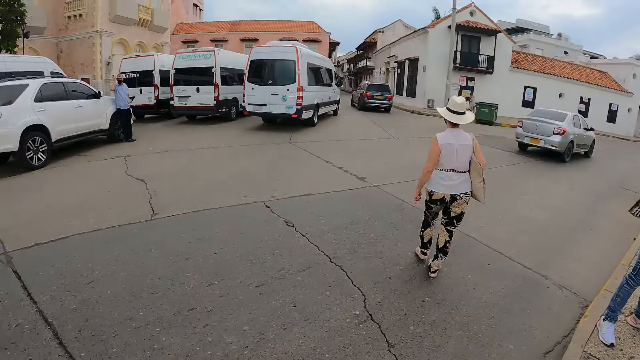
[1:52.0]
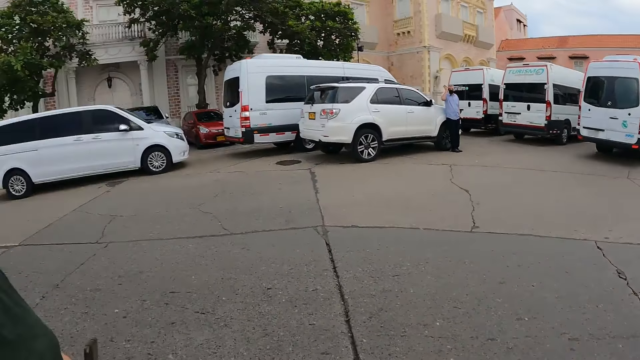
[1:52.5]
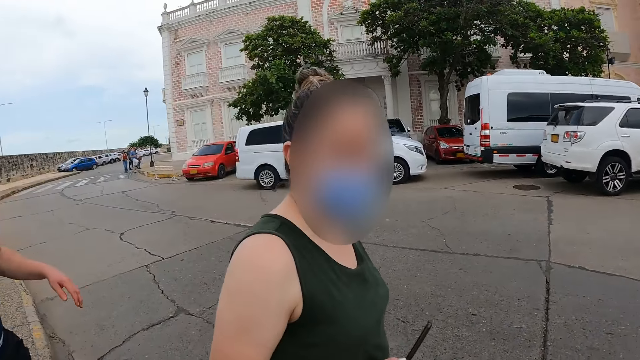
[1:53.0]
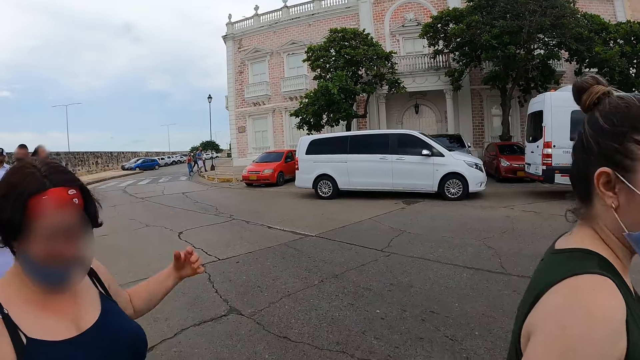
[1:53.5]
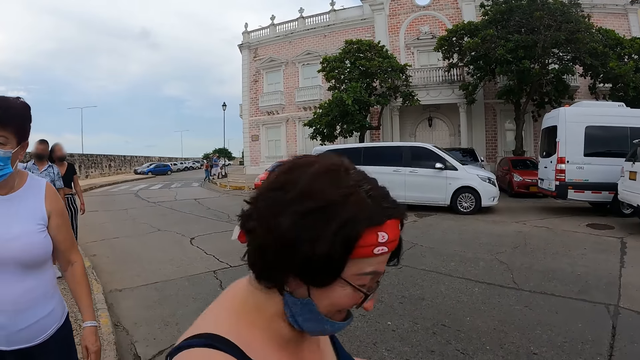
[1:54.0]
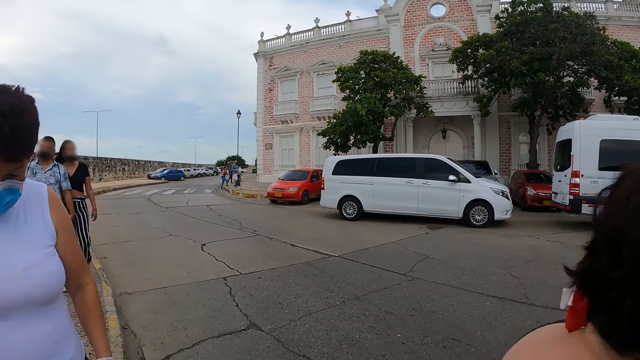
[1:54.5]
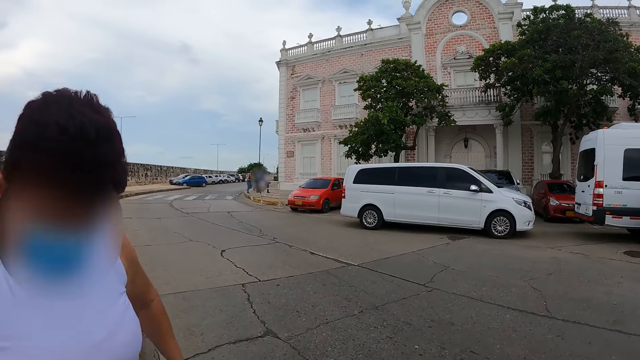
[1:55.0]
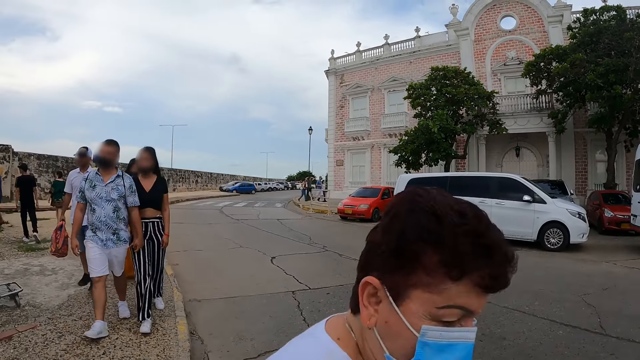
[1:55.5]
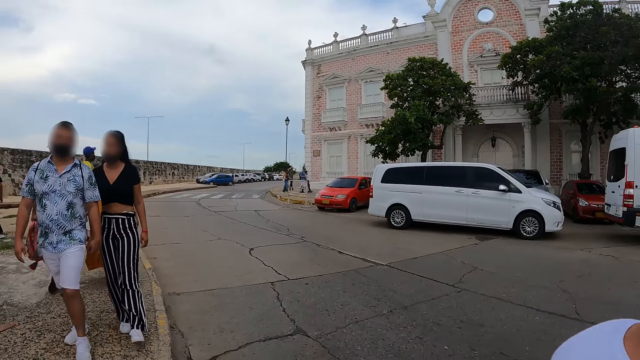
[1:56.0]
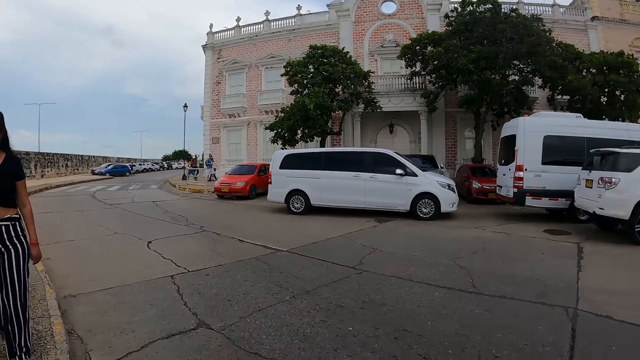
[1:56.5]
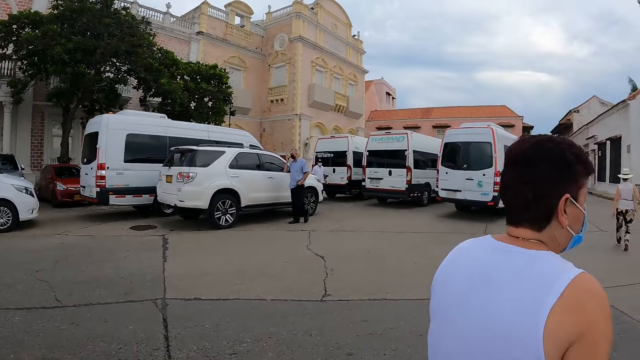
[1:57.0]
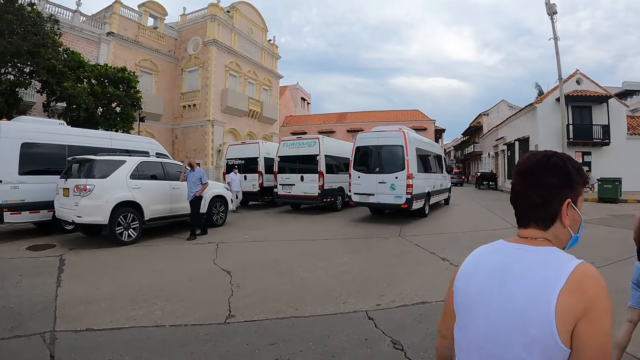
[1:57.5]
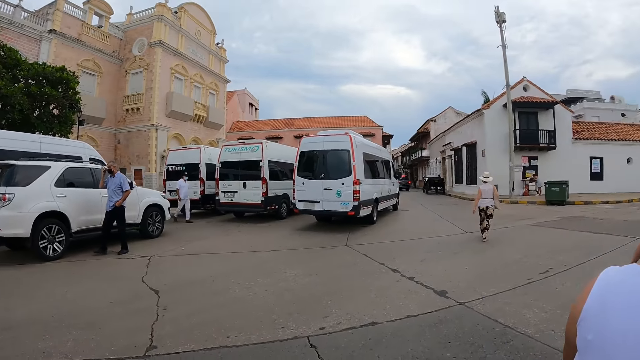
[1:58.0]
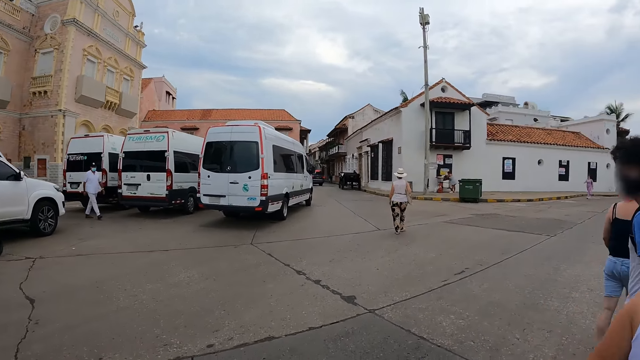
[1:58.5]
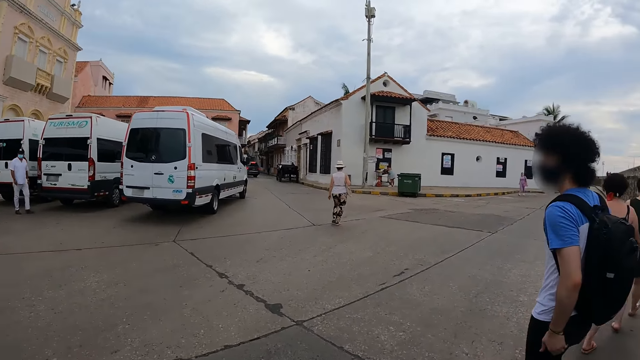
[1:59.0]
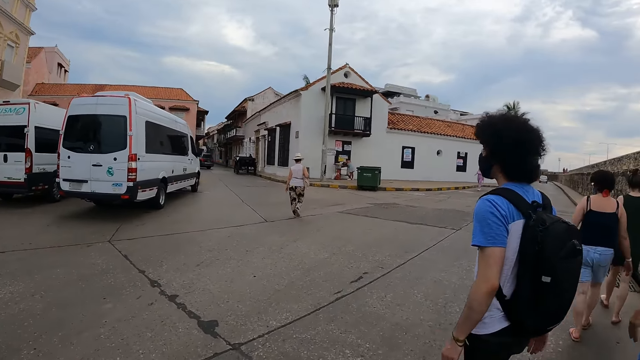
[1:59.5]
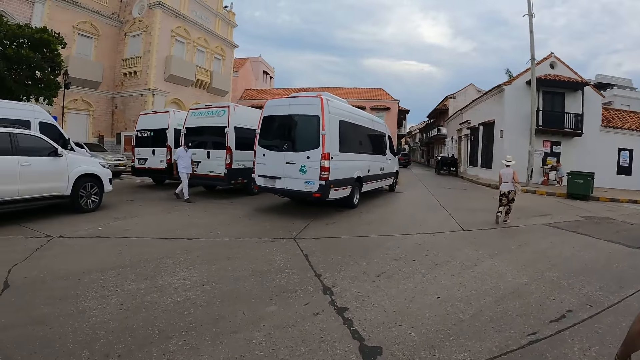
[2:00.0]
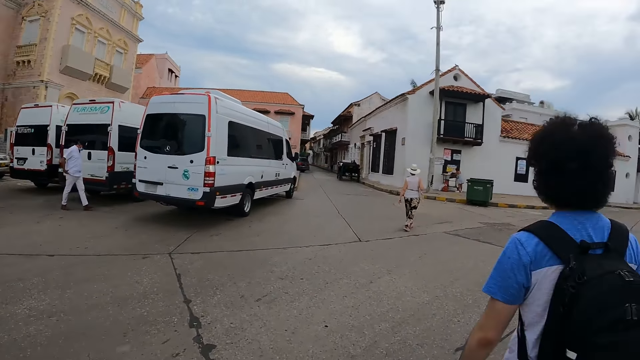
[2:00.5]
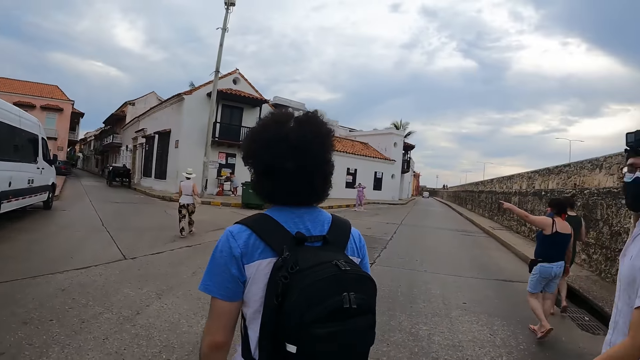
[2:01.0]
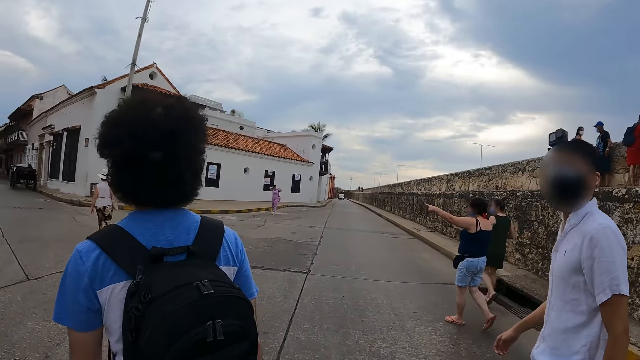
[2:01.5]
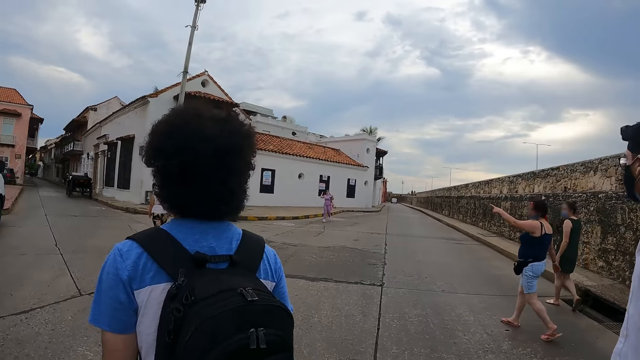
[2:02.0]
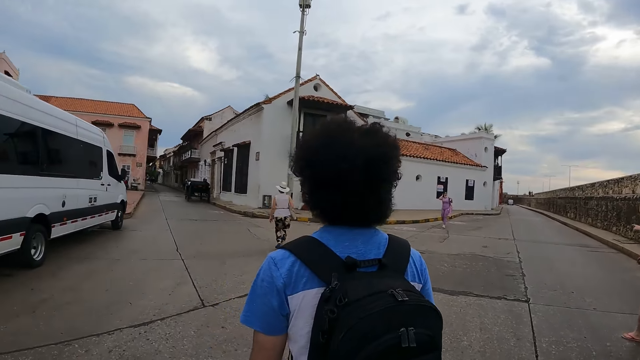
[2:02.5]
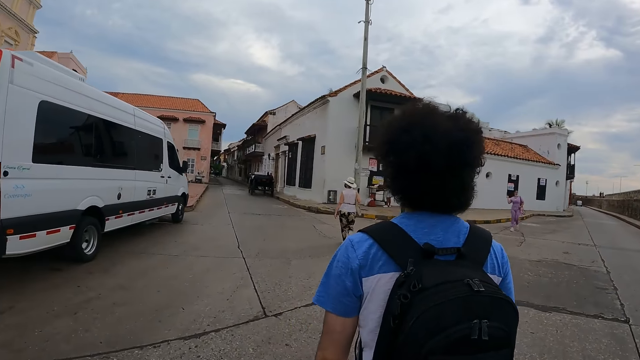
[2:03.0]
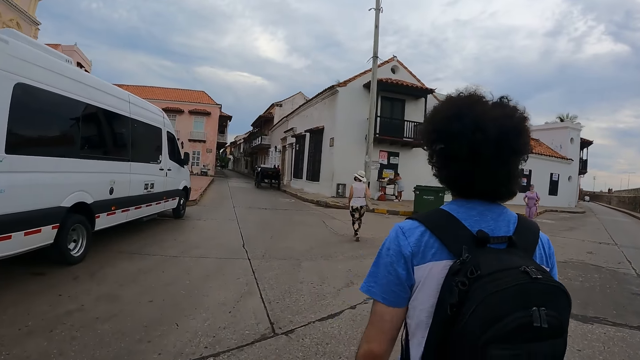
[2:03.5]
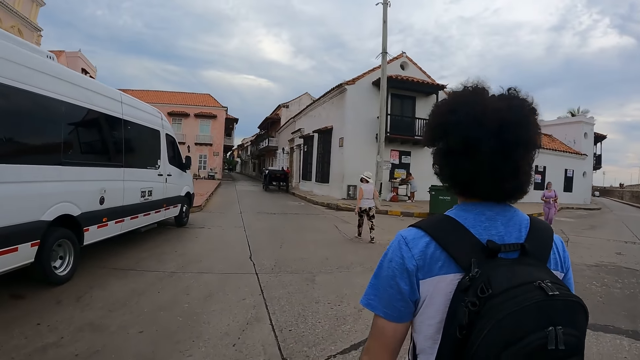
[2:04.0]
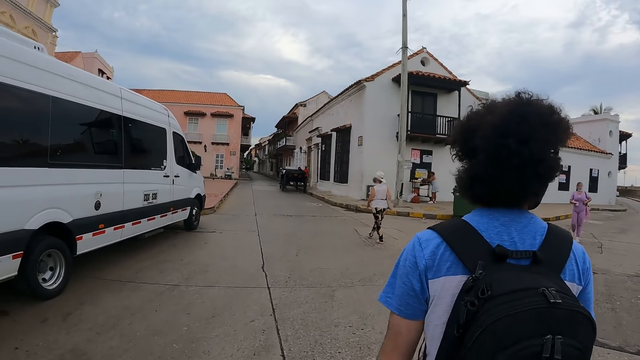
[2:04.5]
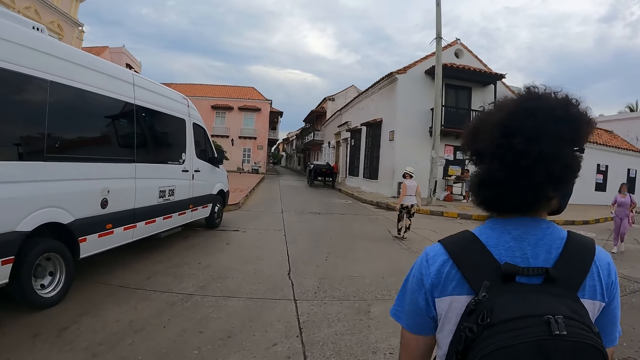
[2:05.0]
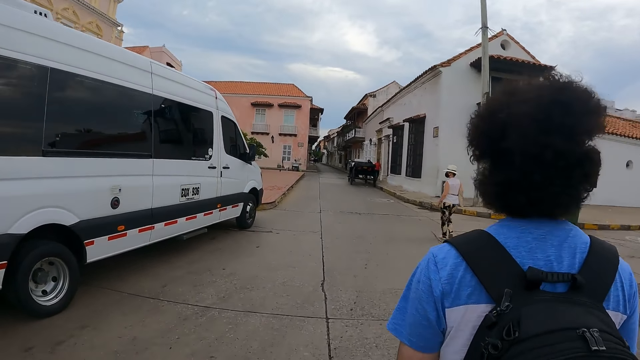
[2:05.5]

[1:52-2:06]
The camera wearer turns around. They look around. They walk around. A person walks around. Another person walks around.

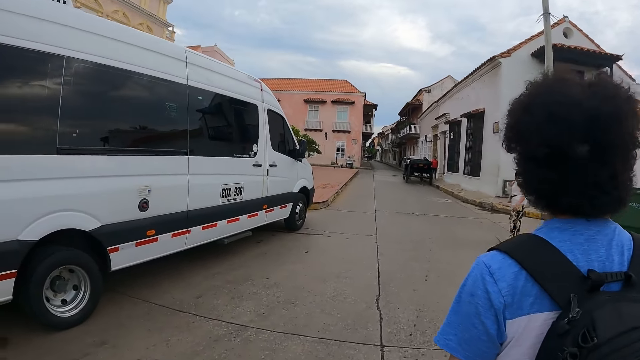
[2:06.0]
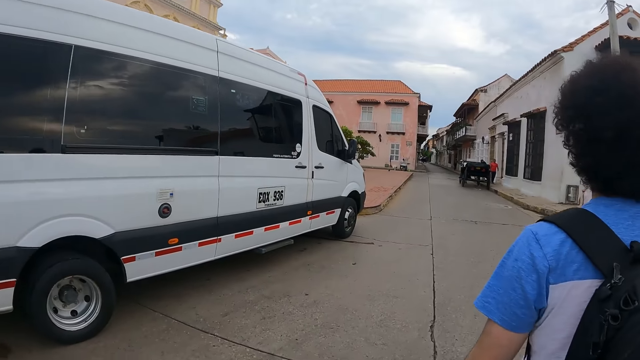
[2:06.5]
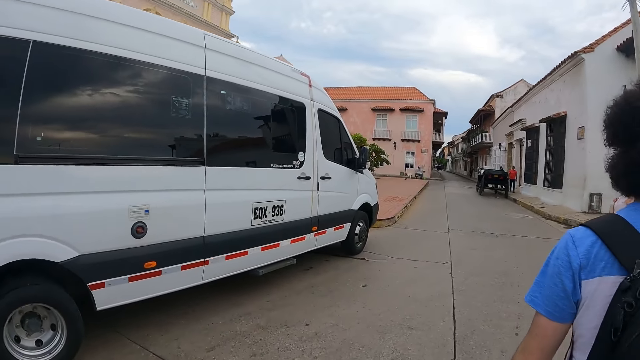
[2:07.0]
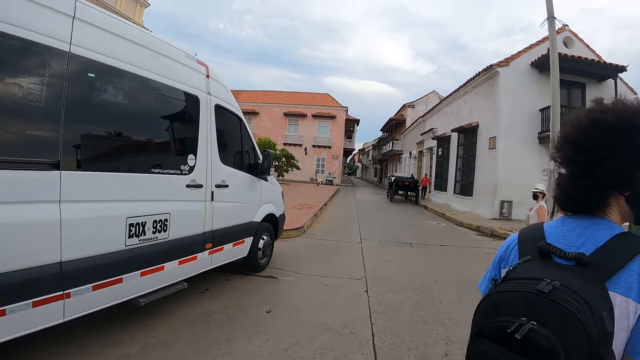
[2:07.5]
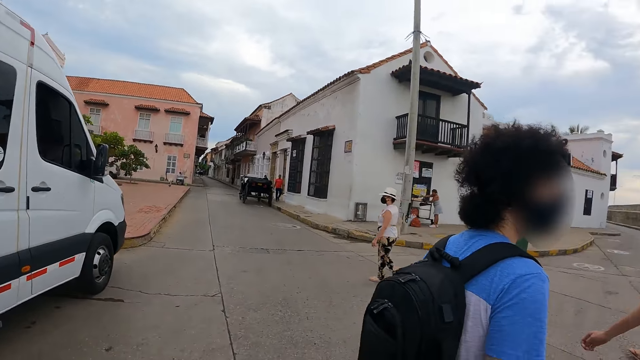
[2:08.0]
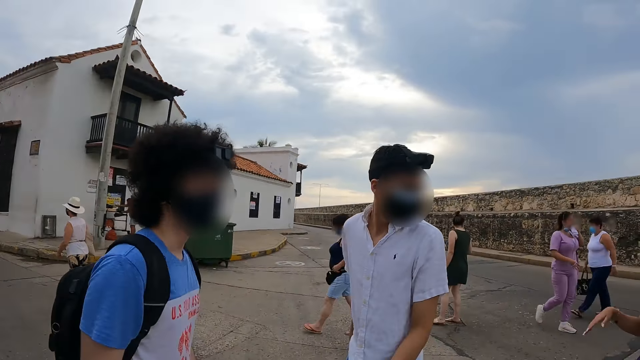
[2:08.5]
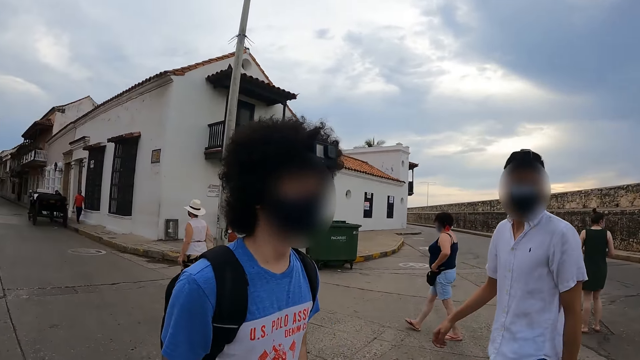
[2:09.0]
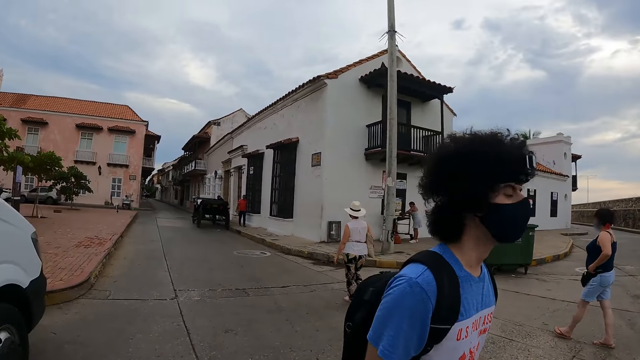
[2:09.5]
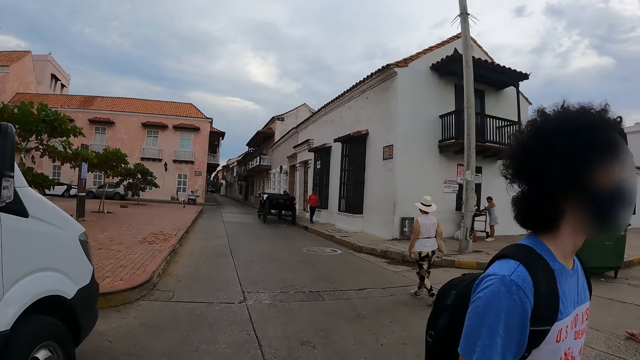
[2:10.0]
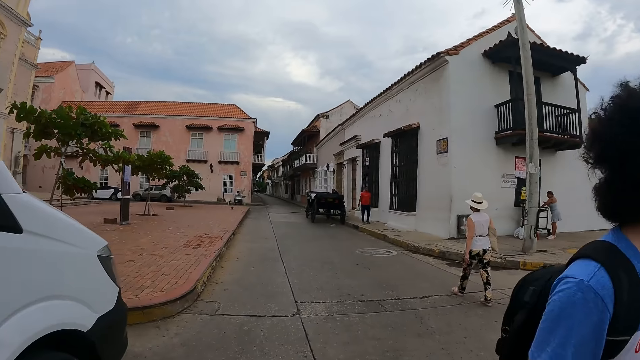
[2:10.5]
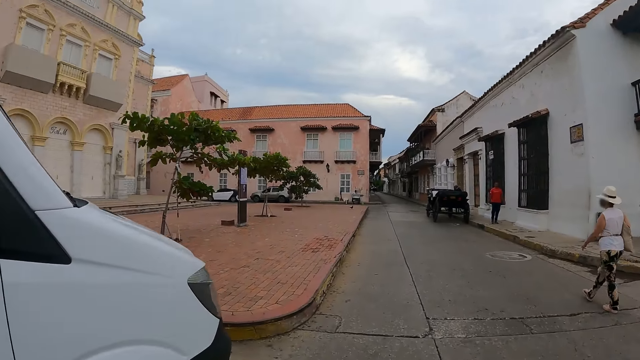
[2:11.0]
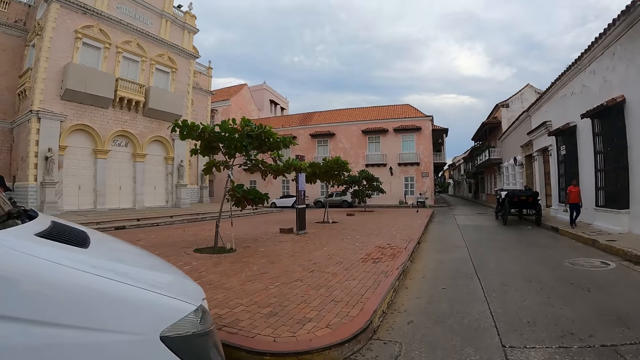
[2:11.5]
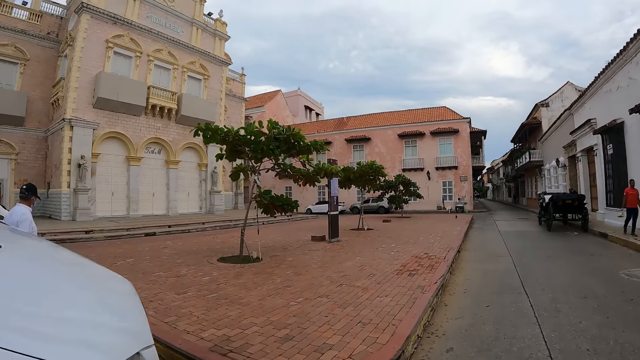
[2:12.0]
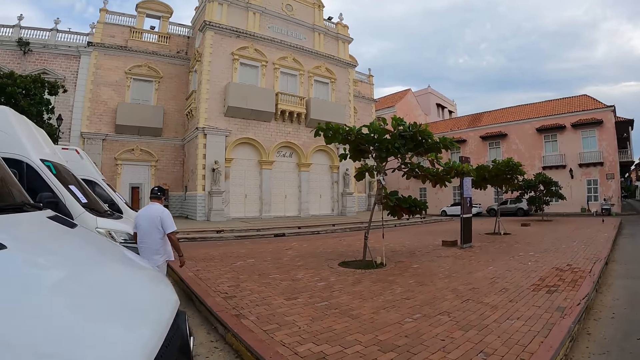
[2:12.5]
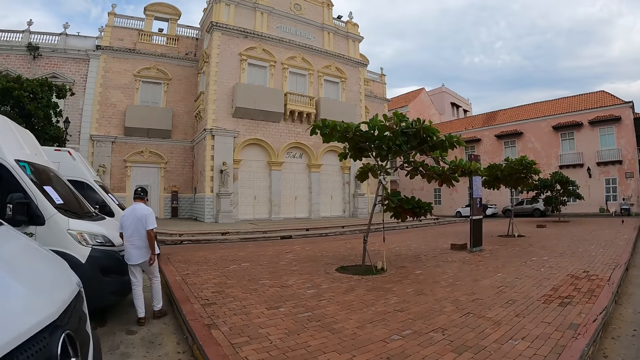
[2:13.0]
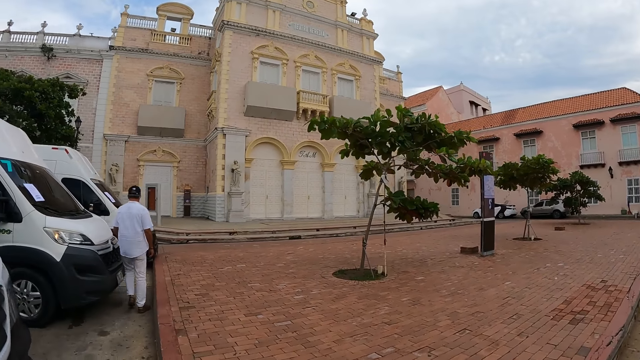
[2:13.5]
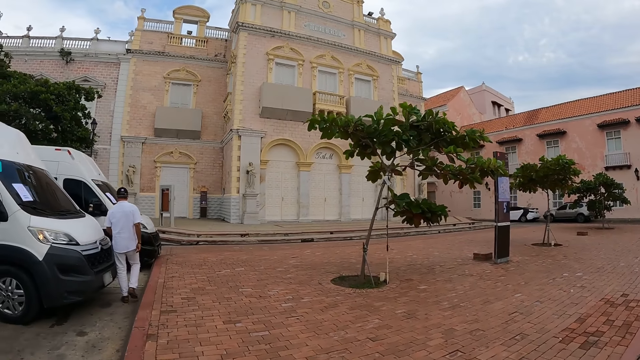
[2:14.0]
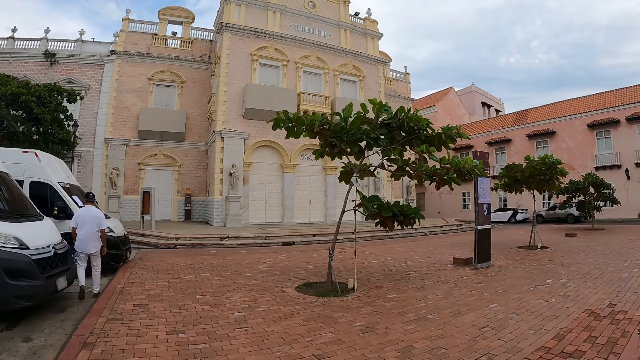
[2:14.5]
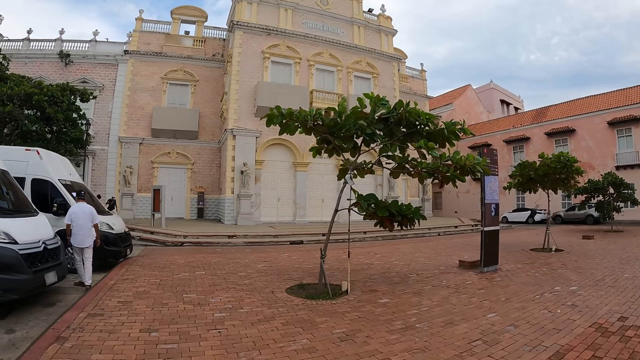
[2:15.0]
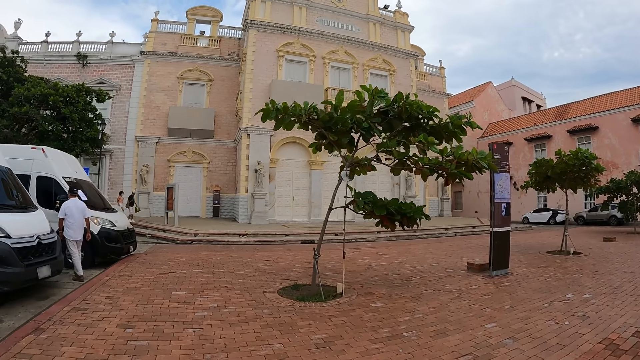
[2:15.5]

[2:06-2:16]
A man turns around. The camera wearer turns around. Another person turns around. The camera wearer turns around. They walk around. They turn around.
